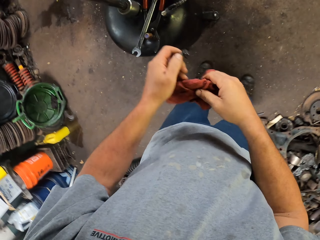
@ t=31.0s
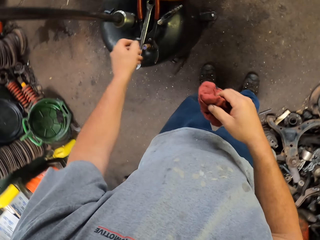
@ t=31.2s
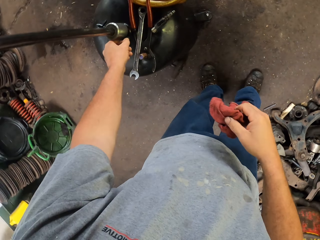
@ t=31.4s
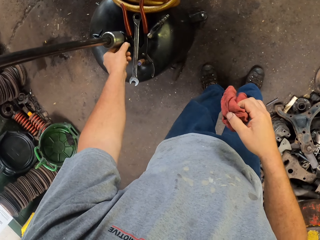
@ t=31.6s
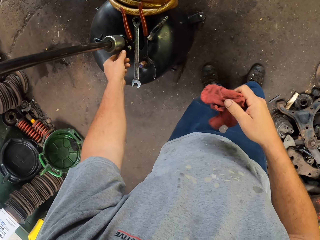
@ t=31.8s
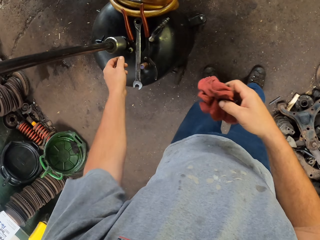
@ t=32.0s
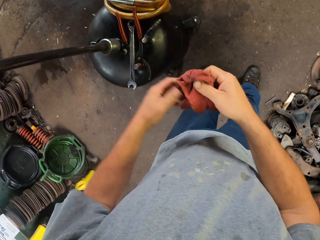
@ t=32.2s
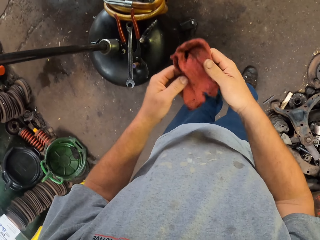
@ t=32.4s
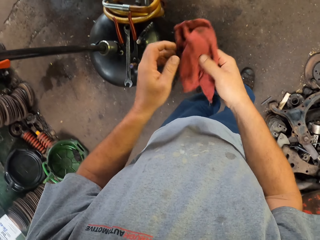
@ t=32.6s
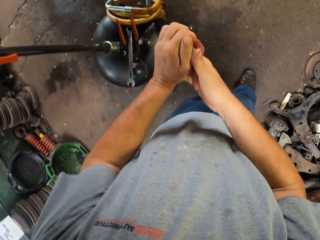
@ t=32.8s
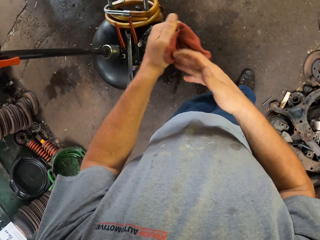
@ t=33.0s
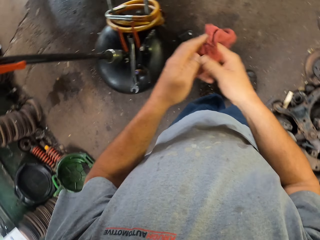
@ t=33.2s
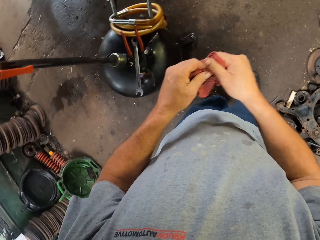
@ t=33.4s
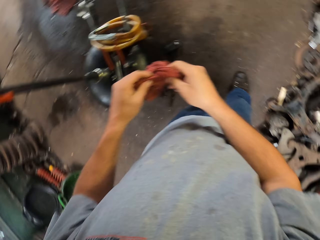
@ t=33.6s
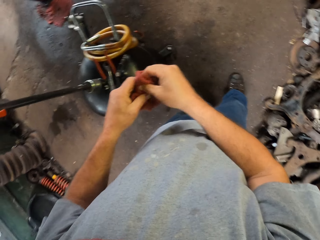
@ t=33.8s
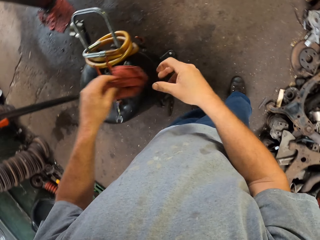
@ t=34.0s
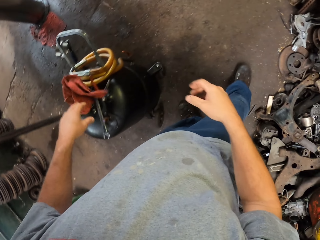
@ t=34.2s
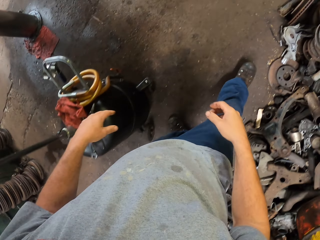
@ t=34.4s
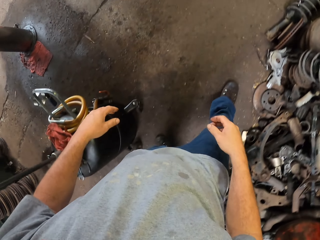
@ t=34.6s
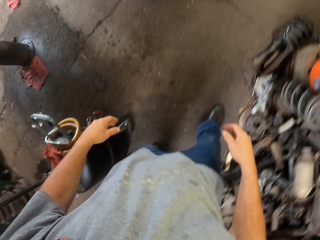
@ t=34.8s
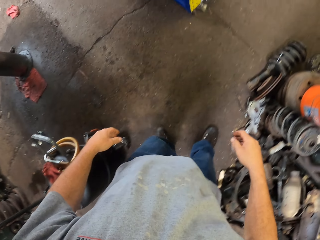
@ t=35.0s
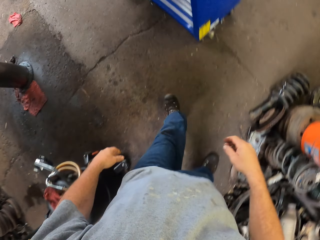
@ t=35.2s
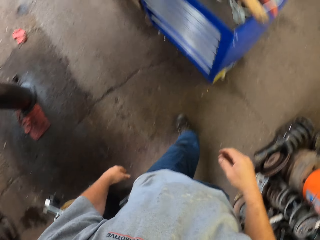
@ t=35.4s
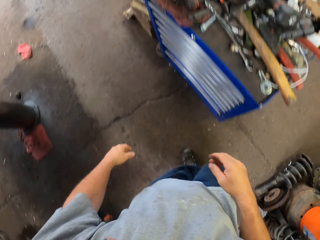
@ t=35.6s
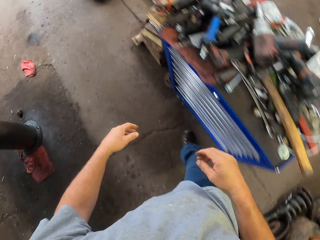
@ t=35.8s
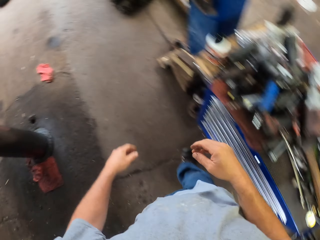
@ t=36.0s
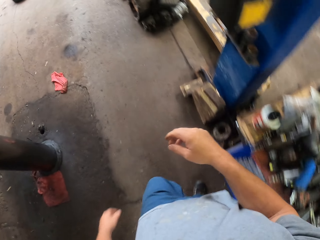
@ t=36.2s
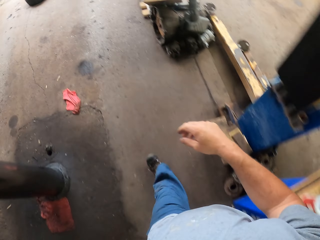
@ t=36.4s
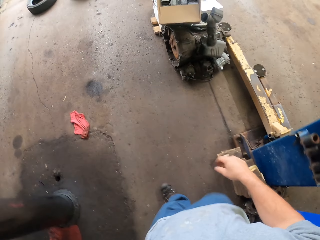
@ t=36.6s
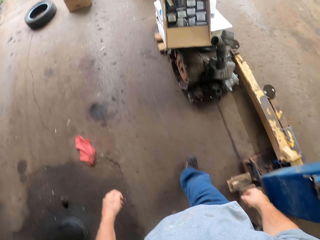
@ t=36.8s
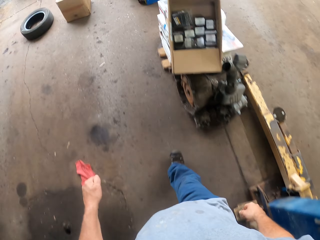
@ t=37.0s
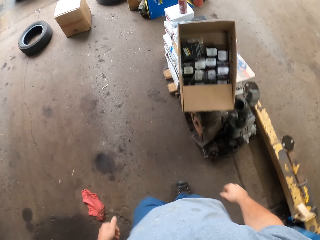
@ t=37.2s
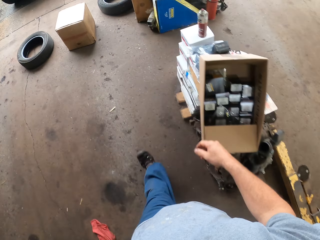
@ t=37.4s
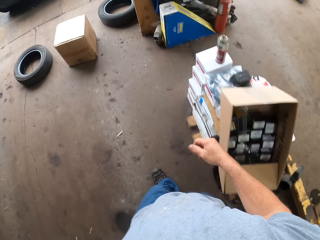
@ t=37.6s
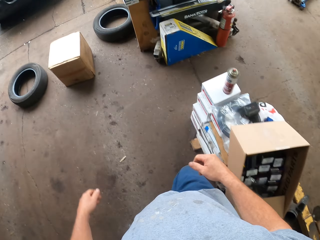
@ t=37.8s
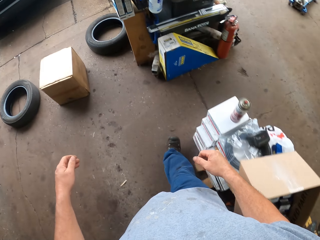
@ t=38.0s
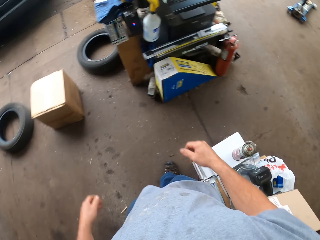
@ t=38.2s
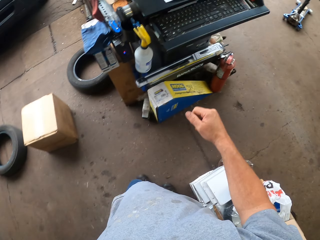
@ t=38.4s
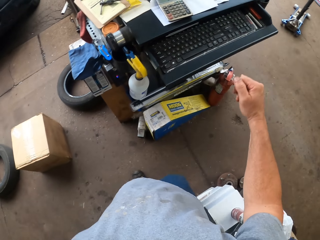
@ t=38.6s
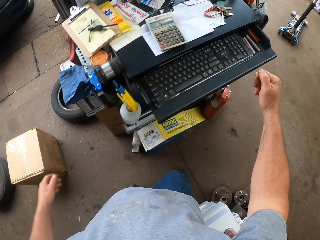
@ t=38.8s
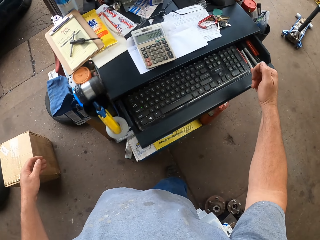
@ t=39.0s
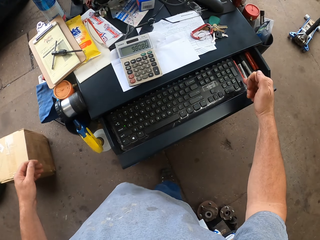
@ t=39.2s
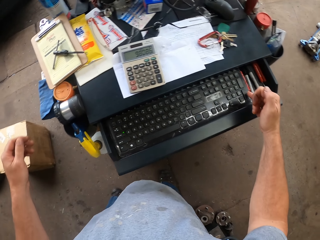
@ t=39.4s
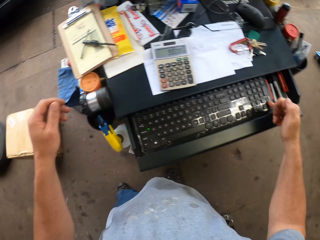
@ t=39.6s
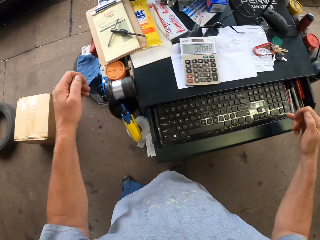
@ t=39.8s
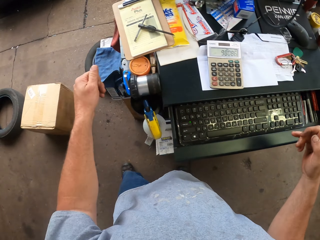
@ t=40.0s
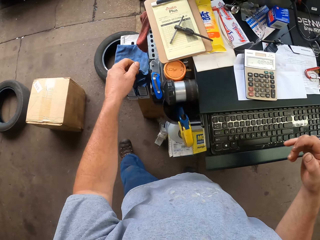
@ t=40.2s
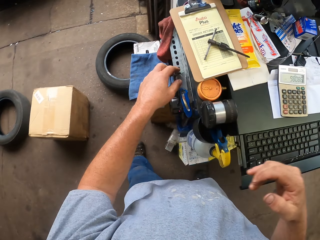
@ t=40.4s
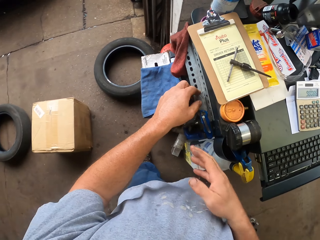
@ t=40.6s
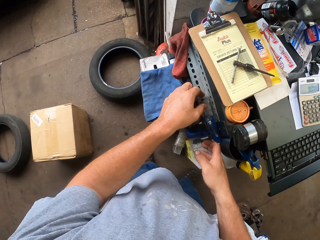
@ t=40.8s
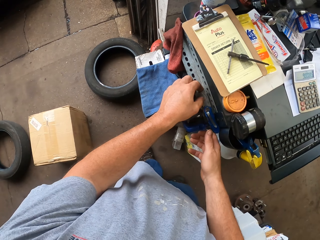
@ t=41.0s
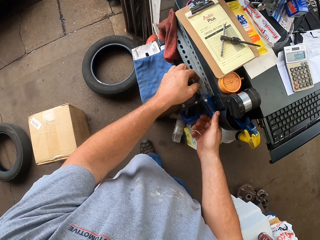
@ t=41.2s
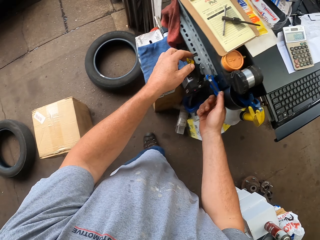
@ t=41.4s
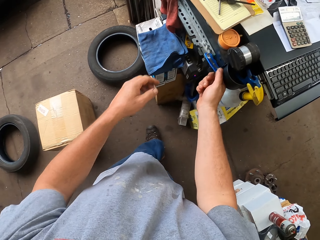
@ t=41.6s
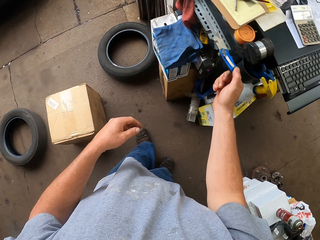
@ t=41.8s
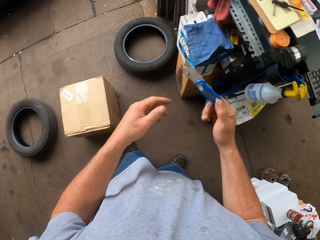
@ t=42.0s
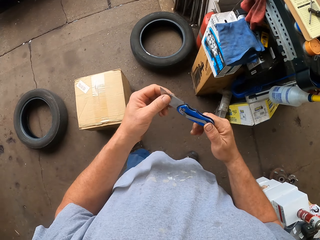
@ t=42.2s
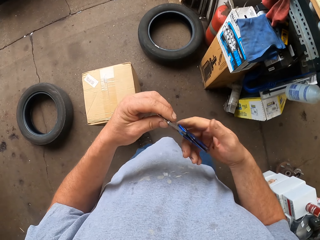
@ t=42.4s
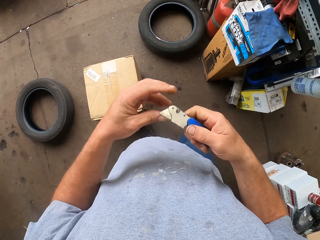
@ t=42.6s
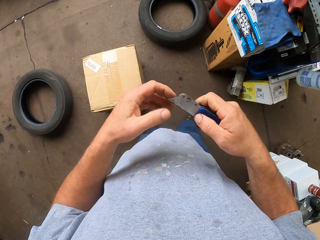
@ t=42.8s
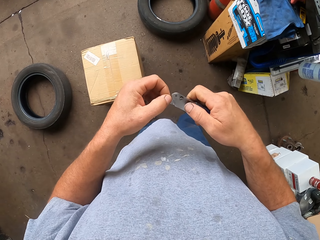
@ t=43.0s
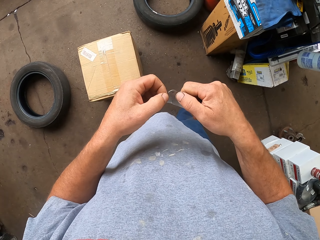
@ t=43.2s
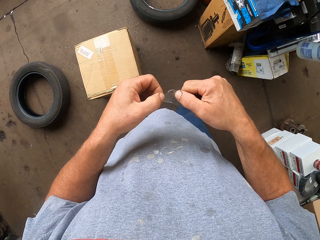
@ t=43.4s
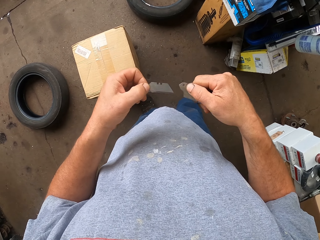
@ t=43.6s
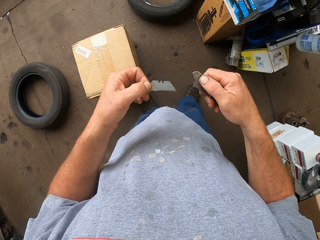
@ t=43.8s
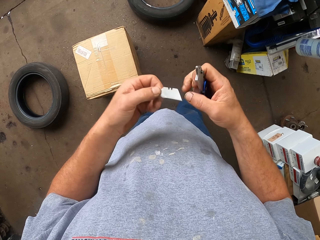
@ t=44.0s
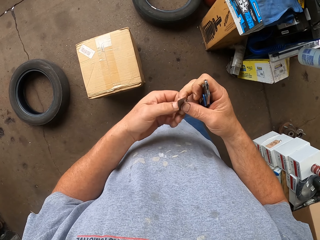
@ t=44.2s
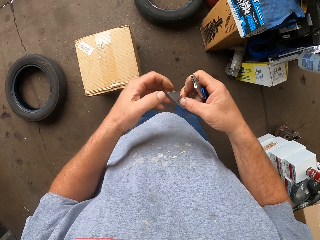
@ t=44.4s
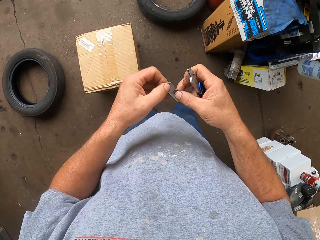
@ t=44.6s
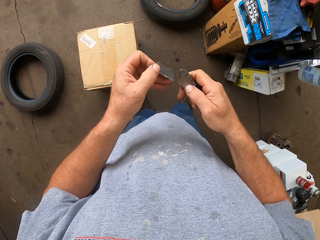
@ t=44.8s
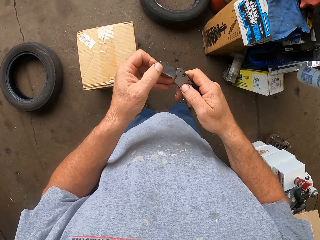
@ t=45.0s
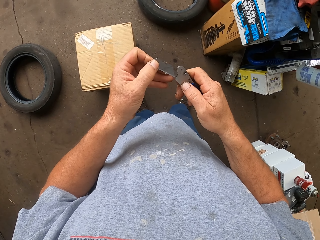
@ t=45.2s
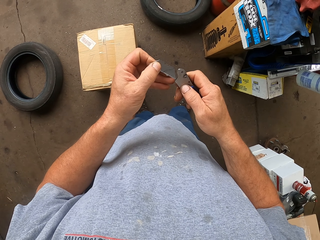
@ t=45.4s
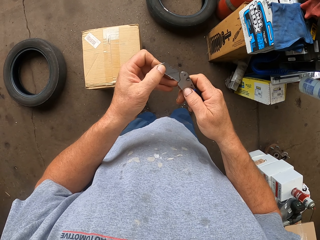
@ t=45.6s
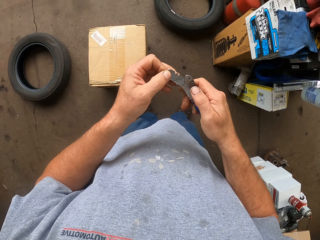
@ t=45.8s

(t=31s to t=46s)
The camera wearer places the nut and bolt on the gas cylinder from the tanker. He wipes his hands with the towel. He throws the towel on the gas cylinder from the tanker. He moves around the garage. He walks forward. He clicks on a keyboard button. He picks up a cutter. He fixes the cutter. He removes a blade from the cutter. He turns the blade.

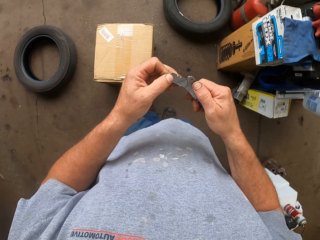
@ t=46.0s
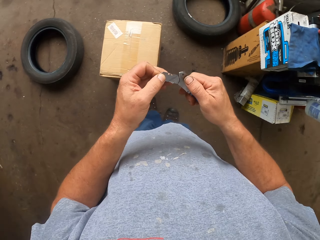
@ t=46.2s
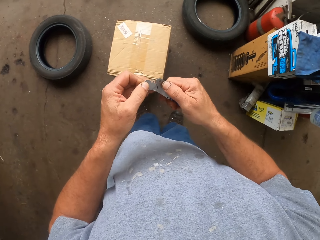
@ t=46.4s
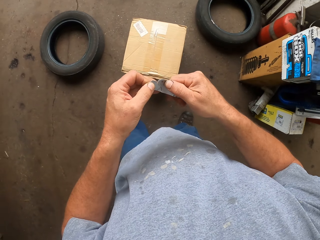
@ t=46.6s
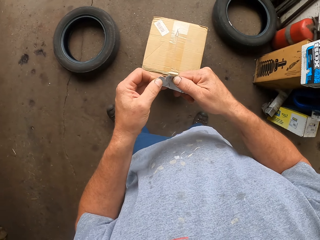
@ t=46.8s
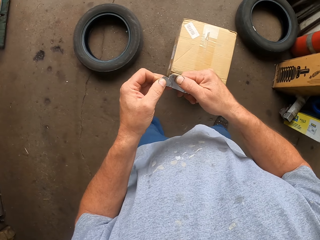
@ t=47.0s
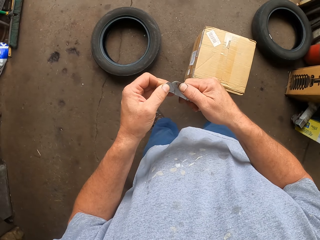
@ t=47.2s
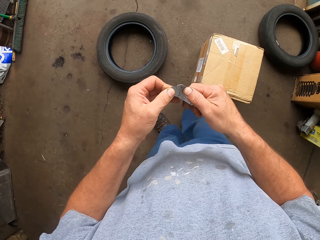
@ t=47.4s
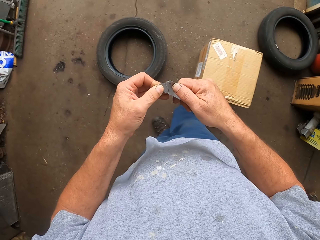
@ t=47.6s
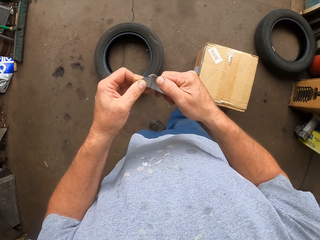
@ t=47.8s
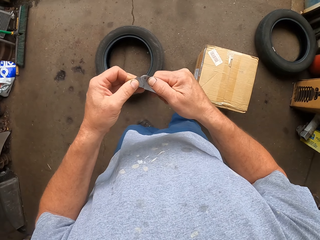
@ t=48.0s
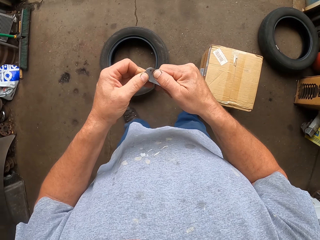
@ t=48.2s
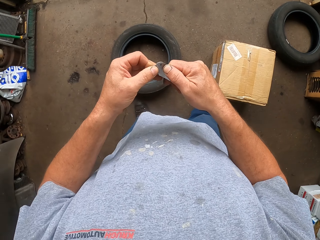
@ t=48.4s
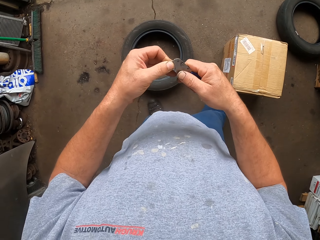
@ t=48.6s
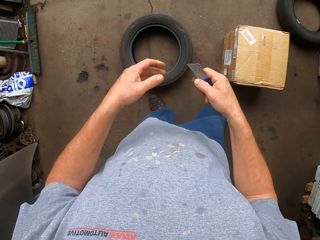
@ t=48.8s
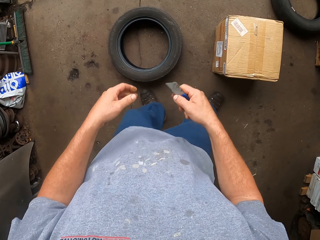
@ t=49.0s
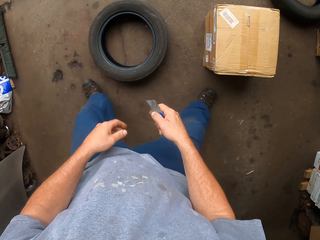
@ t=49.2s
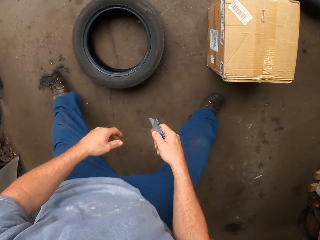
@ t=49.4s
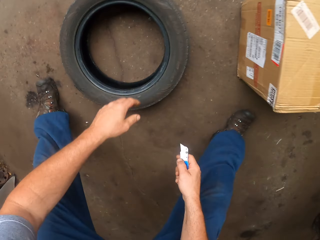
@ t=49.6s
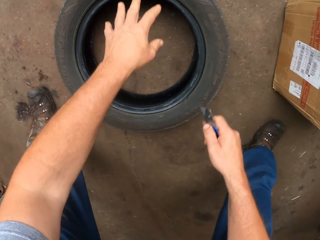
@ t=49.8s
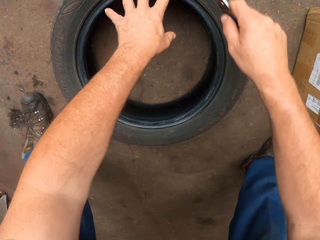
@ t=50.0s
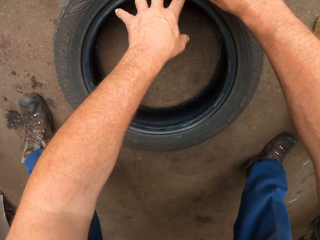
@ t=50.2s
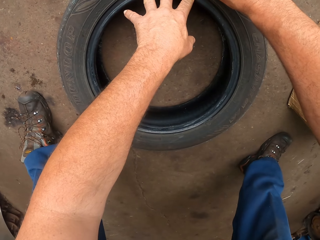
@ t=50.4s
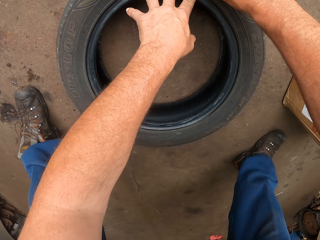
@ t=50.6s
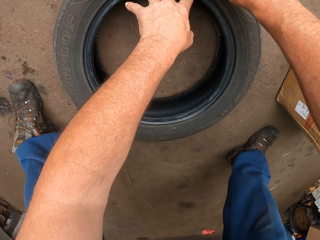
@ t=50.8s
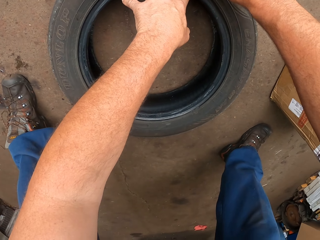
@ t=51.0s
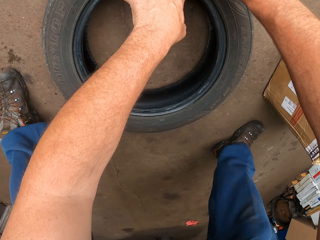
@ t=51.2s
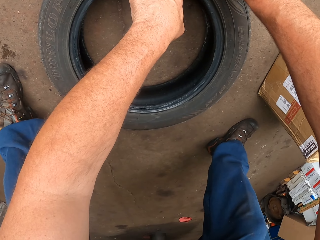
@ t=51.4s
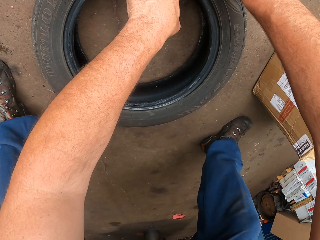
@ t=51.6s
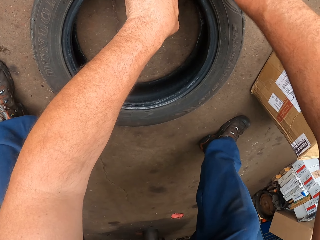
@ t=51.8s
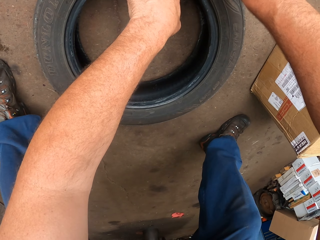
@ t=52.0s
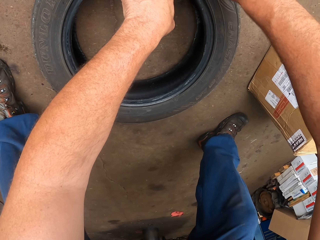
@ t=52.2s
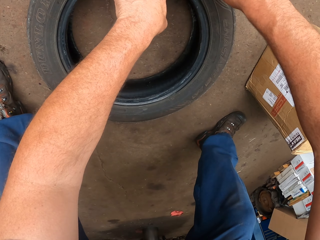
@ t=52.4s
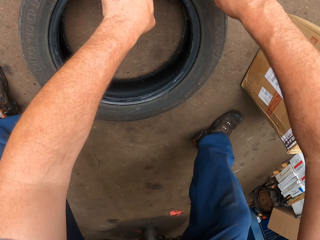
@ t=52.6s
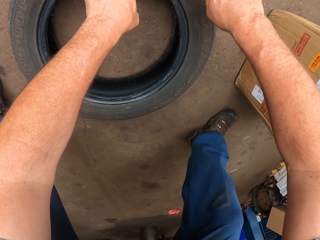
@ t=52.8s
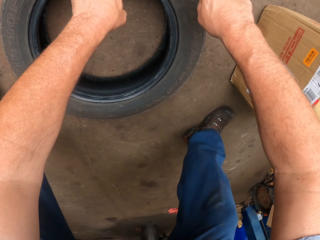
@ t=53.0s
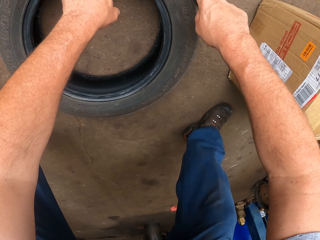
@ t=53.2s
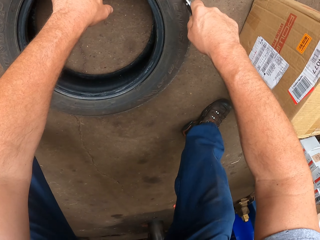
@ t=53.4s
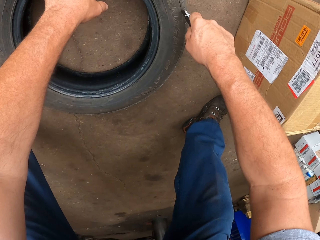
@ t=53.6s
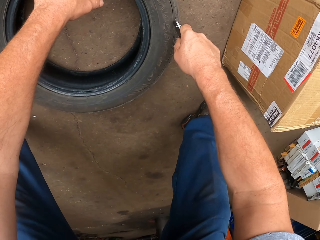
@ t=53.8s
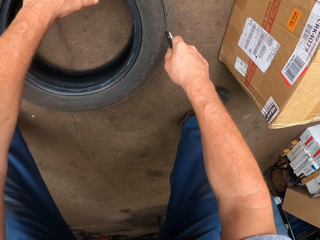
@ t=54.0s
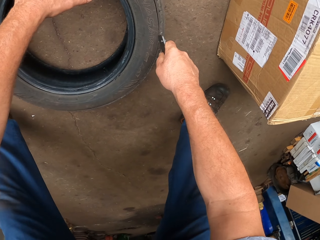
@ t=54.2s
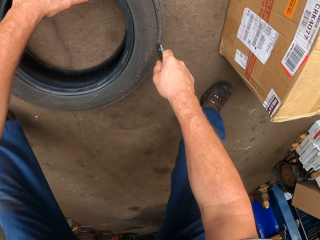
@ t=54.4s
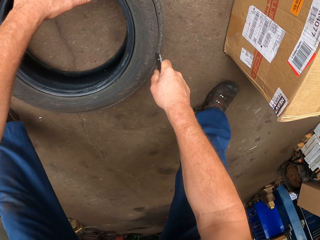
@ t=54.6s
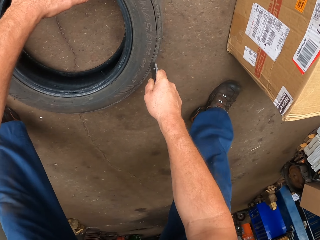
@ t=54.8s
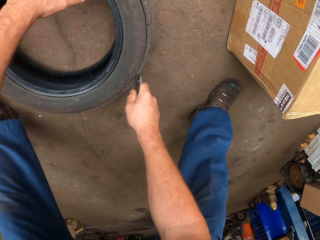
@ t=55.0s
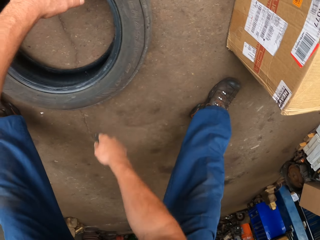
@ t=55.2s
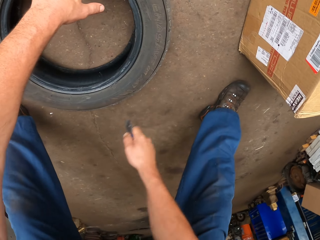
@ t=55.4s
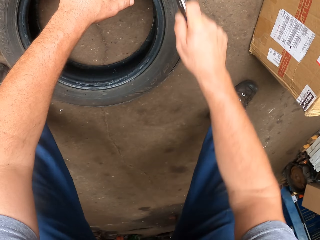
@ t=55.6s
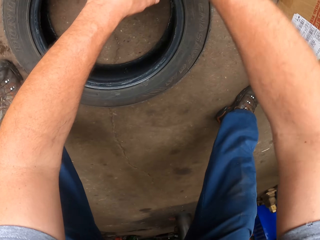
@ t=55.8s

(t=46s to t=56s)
The camera wearer puts the blade in the cutter. They move around the garage. They bend down. They hold the tire. They cut the wheel tire.
